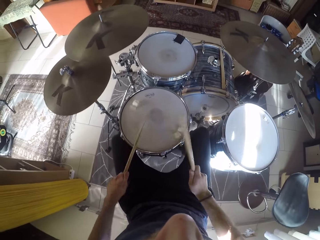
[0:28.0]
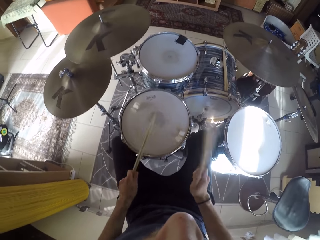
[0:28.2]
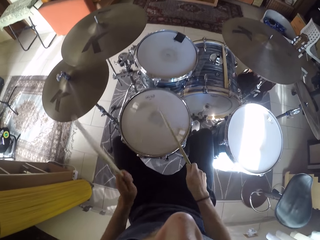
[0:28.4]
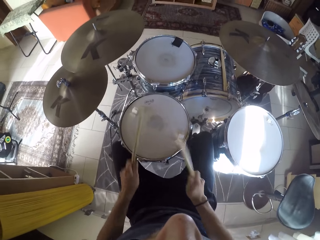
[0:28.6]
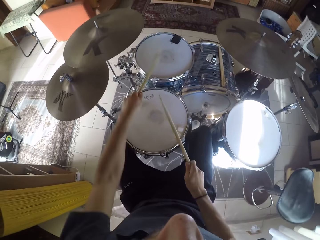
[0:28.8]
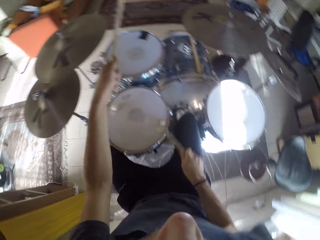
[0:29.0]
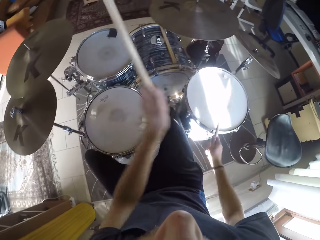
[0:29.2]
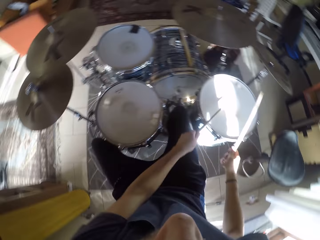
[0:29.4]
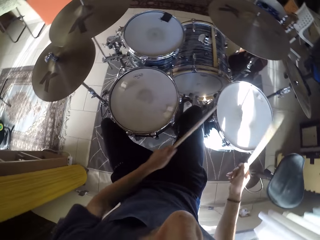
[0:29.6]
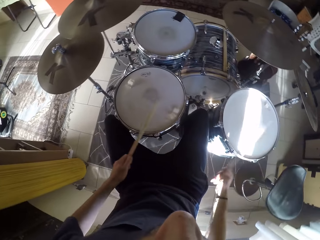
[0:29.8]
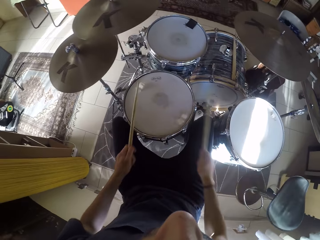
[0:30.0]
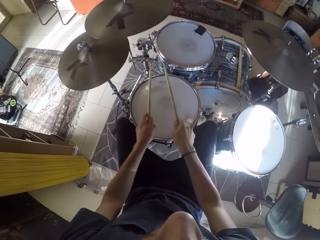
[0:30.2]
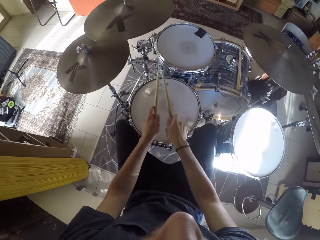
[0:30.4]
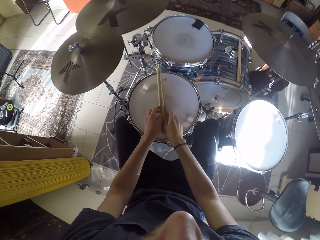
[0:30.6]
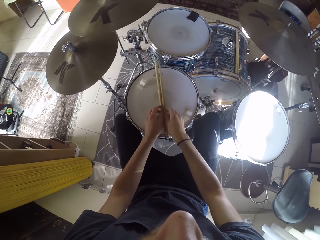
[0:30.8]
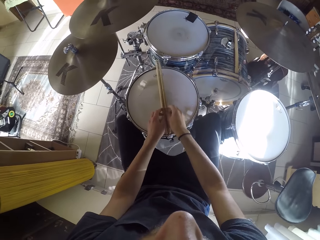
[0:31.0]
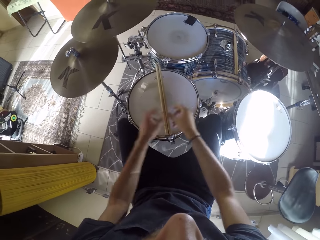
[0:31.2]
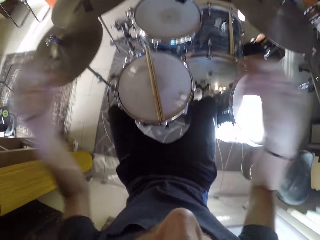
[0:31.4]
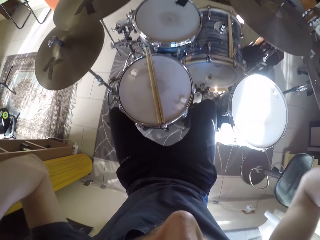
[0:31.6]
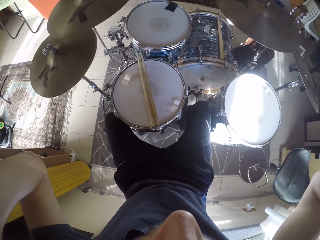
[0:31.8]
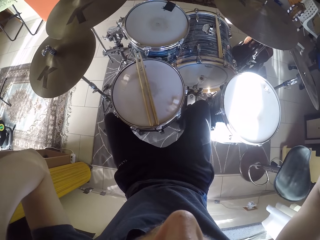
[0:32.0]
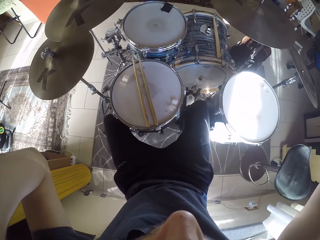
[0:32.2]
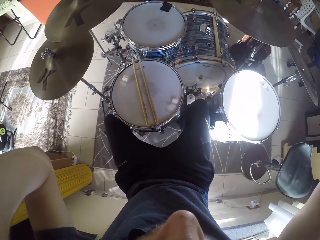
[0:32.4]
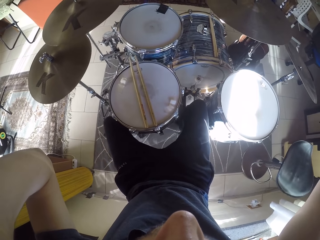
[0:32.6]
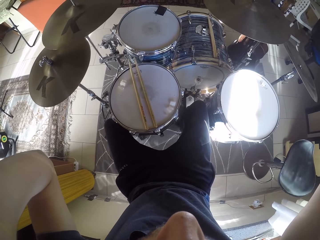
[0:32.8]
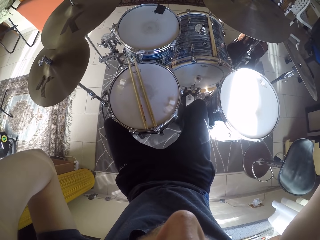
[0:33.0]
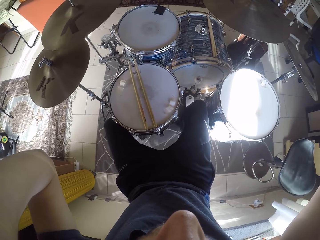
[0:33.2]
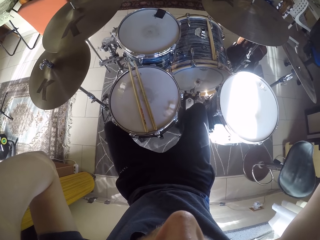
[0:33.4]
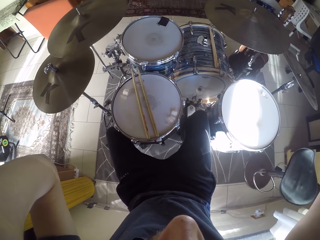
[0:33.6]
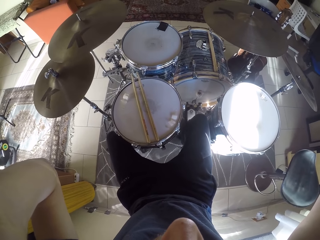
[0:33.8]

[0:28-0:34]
The camera wearer plays the drum on the right. He drops the drum sticks in his hands on a drum in the drum set. He turns off a camera on his head with both hands. He adjusts the camera.
